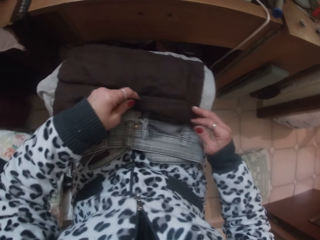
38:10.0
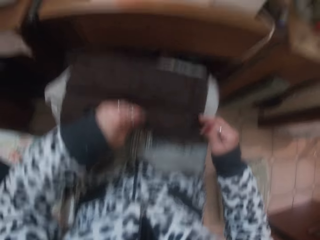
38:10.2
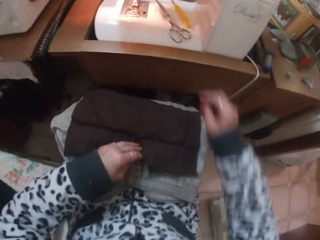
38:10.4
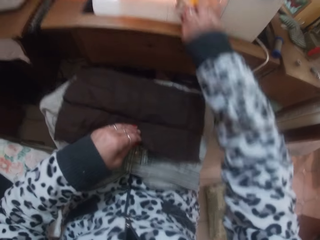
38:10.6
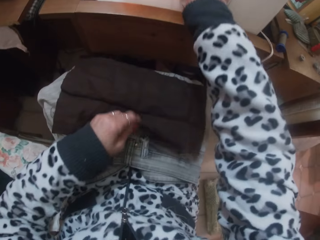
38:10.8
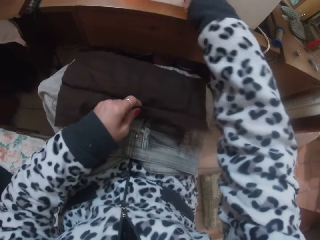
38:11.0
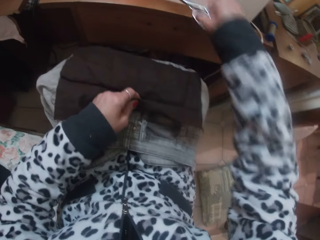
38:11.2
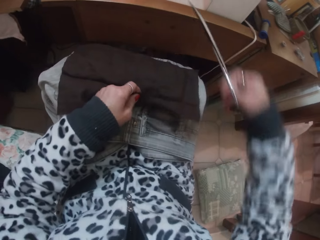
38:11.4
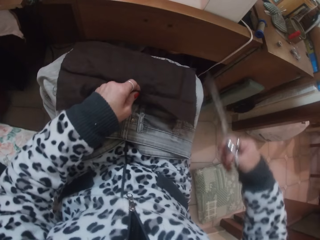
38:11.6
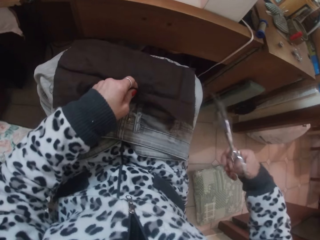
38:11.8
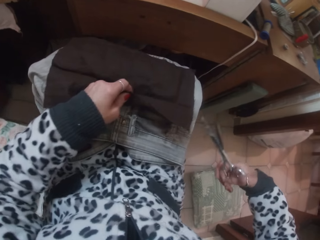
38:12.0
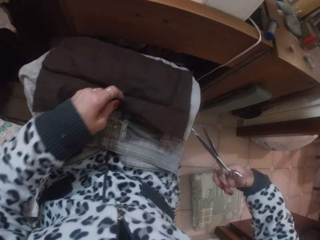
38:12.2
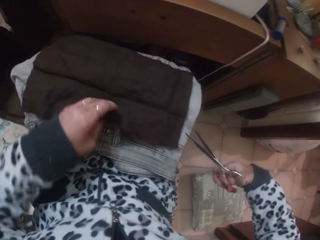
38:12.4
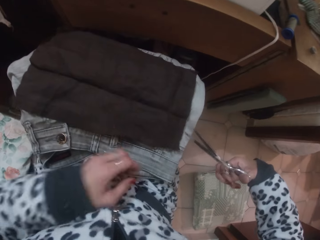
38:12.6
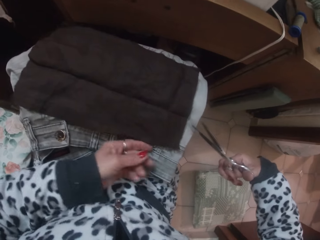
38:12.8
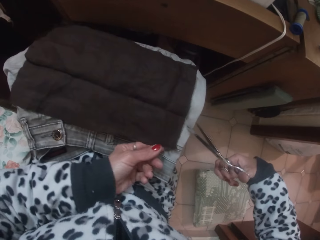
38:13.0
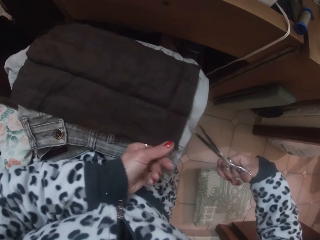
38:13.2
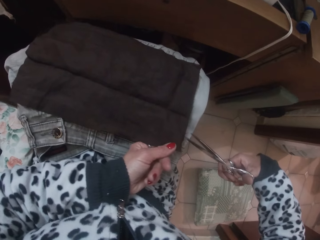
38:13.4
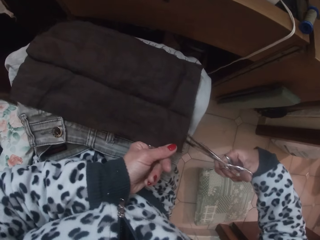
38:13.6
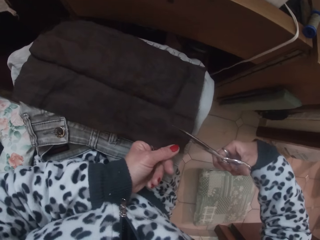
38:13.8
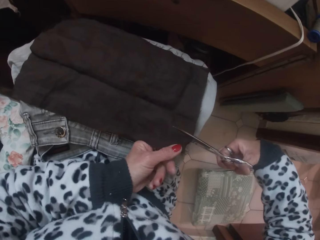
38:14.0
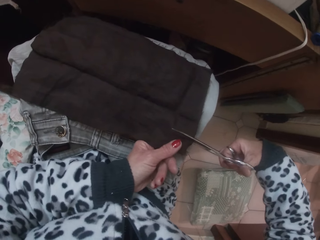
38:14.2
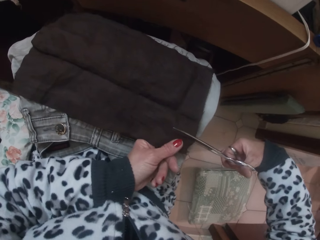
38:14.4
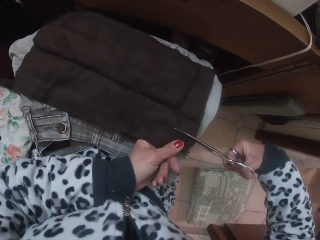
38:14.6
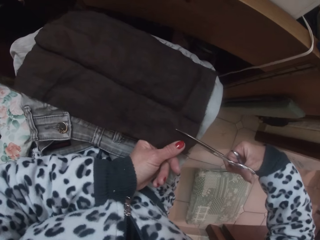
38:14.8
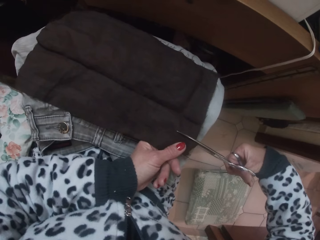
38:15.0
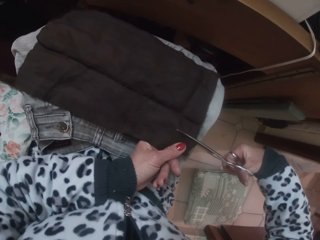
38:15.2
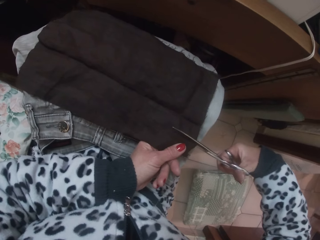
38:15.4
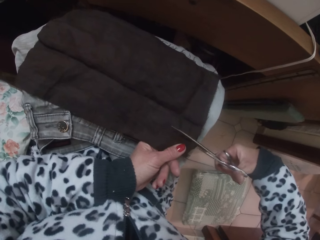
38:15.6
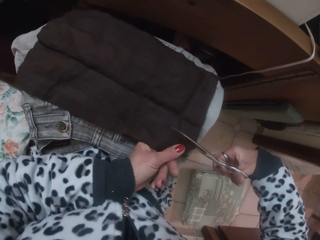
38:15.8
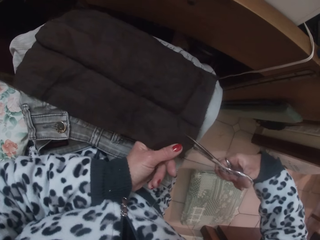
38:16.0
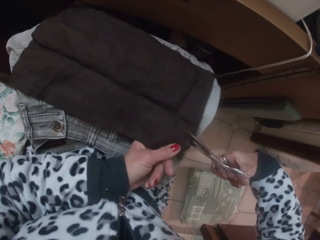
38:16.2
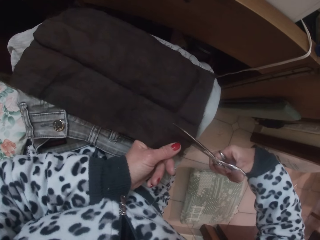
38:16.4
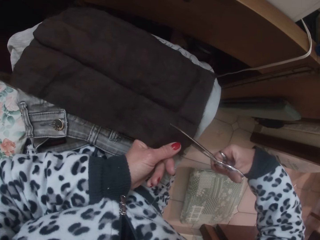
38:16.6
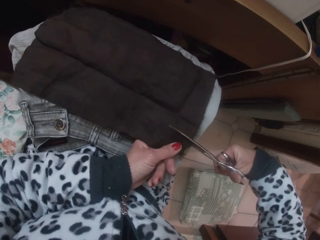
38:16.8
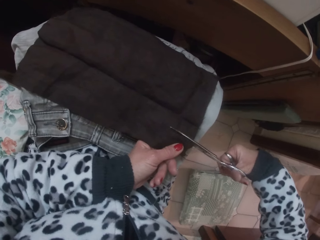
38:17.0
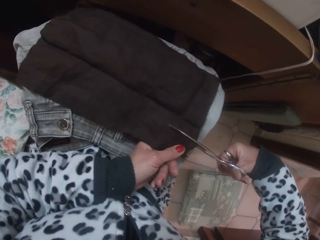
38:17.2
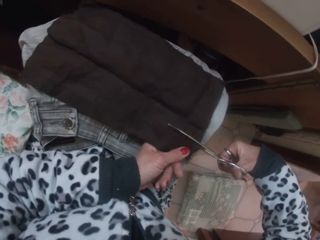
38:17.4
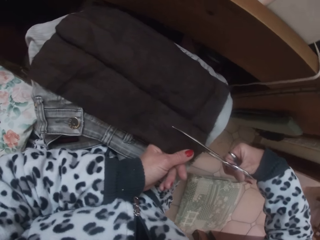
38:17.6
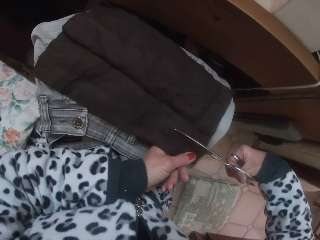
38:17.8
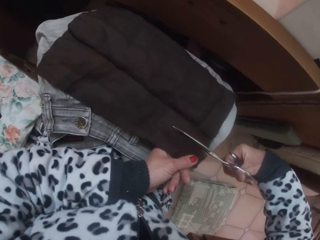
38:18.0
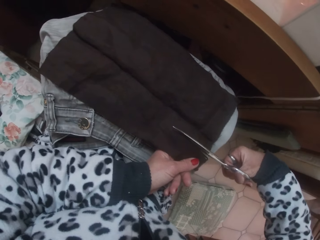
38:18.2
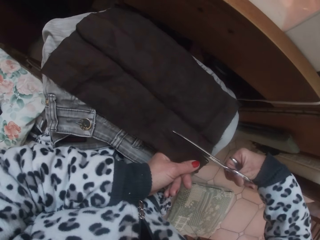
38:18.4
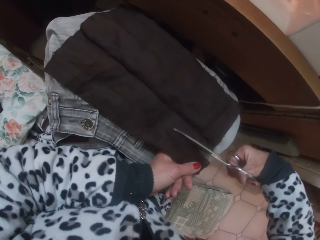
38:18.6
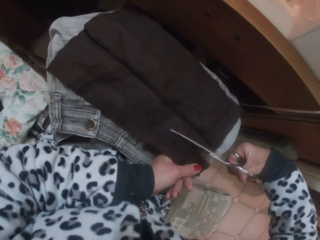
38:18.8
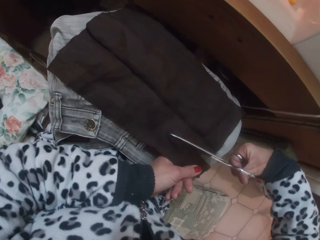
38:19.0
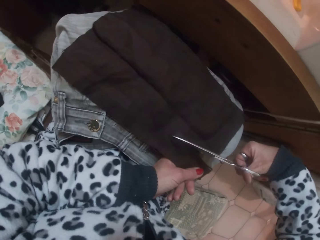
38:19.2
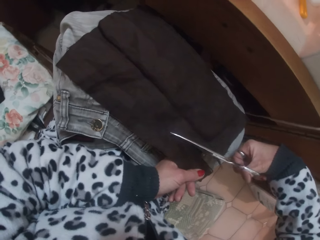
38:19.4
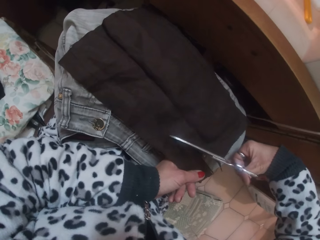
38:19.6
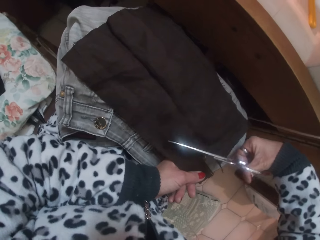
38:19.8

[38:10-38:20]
The camera wearer picks up the scissors on the sewing bed with her right hand. She cuts the fabric with the scissors in her right hand.

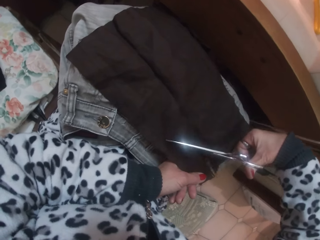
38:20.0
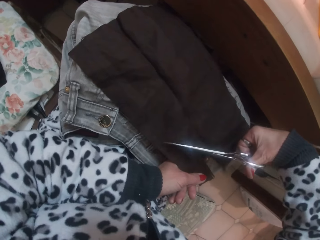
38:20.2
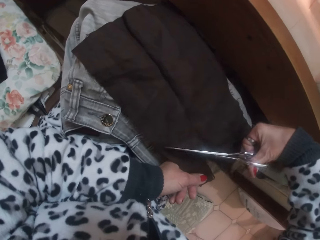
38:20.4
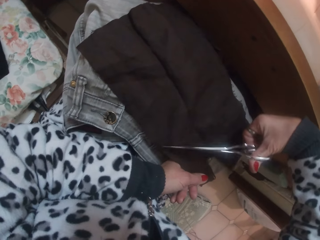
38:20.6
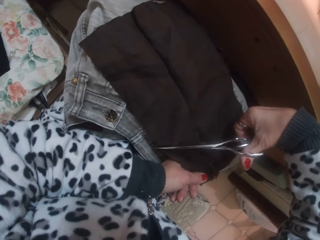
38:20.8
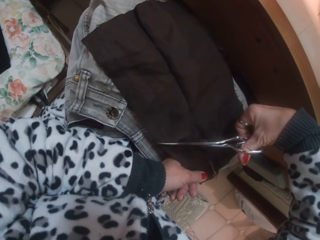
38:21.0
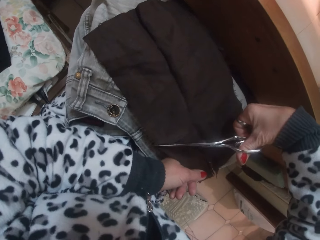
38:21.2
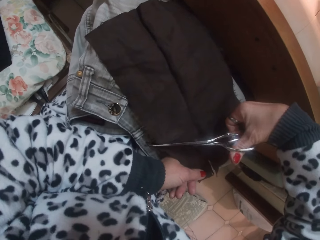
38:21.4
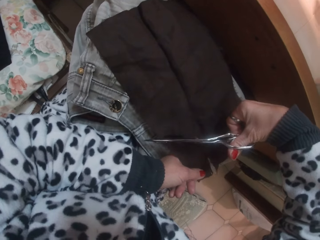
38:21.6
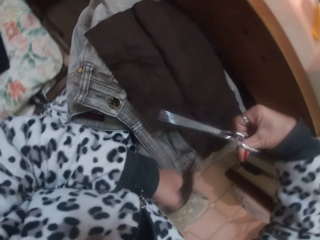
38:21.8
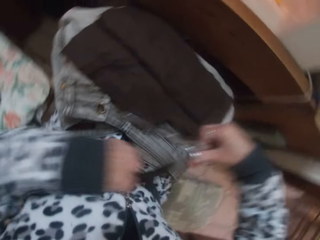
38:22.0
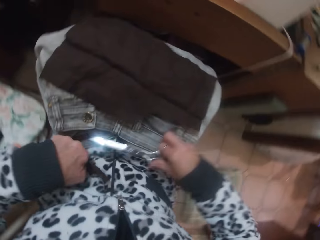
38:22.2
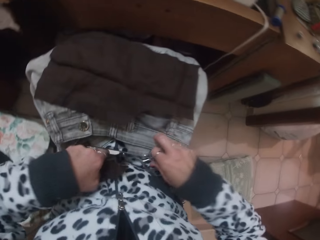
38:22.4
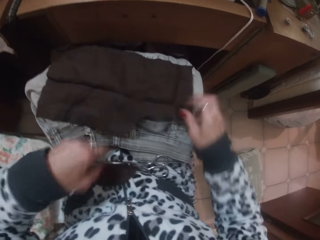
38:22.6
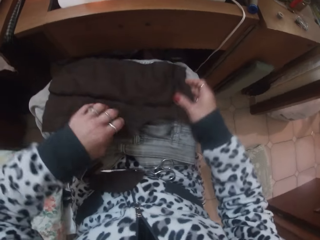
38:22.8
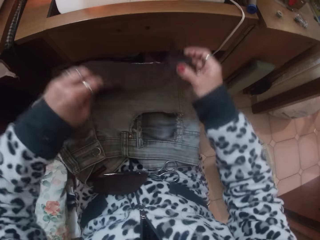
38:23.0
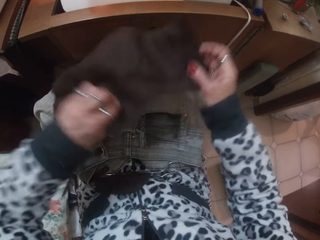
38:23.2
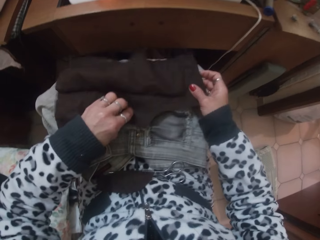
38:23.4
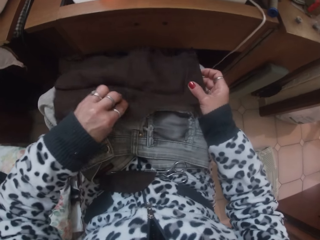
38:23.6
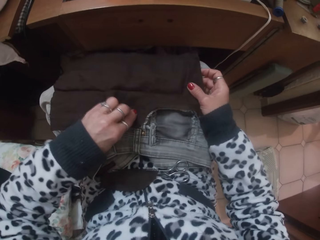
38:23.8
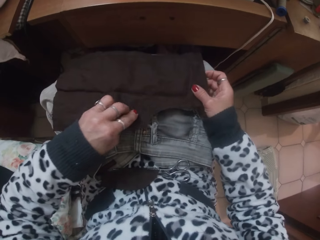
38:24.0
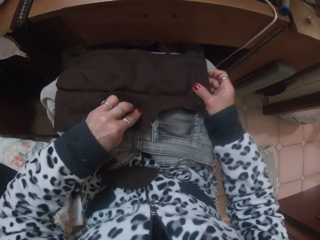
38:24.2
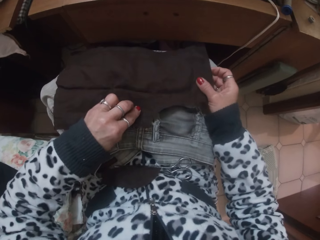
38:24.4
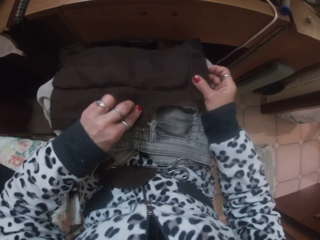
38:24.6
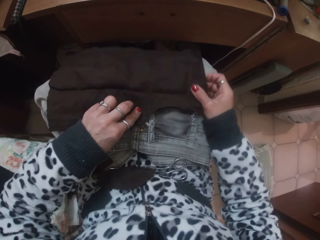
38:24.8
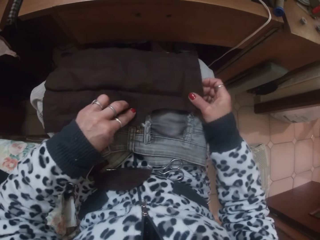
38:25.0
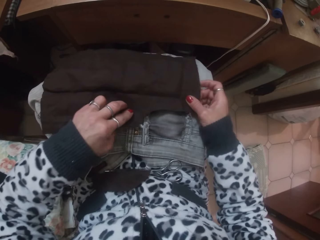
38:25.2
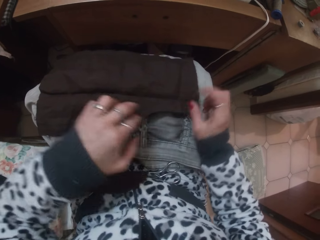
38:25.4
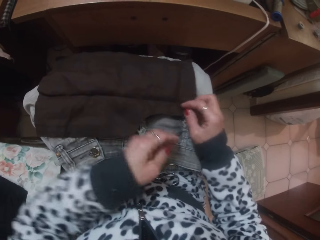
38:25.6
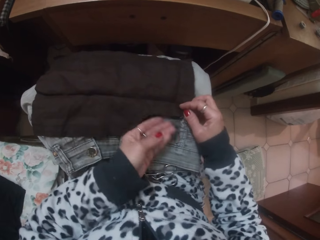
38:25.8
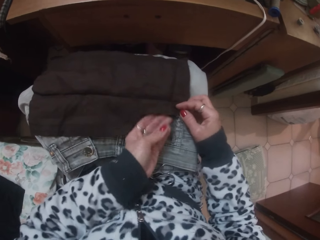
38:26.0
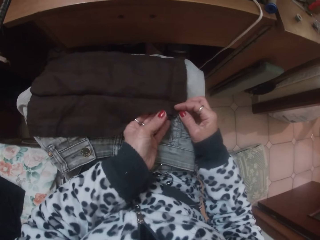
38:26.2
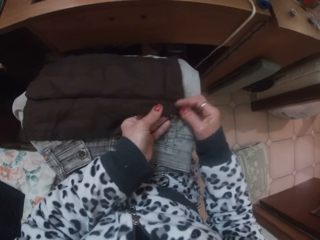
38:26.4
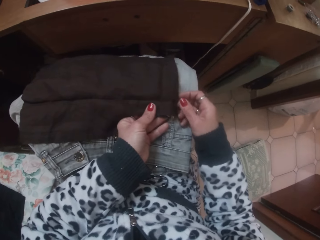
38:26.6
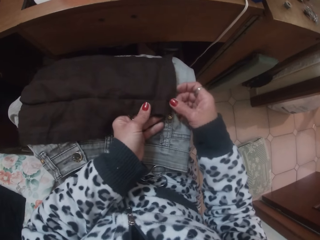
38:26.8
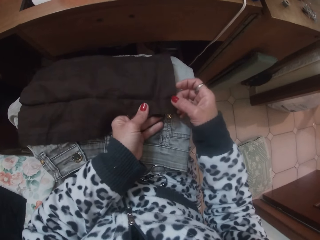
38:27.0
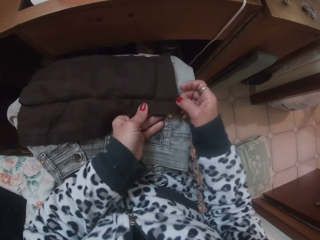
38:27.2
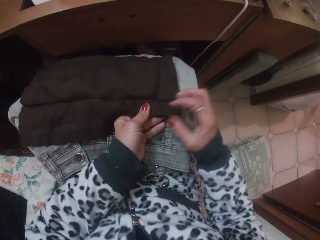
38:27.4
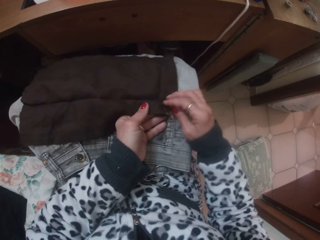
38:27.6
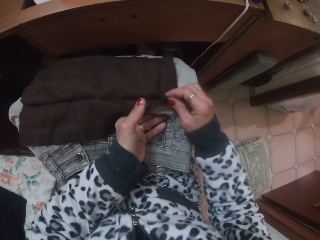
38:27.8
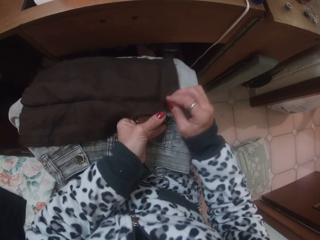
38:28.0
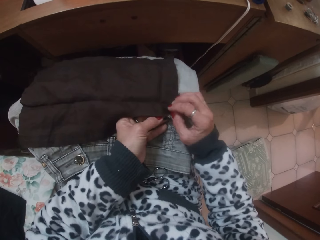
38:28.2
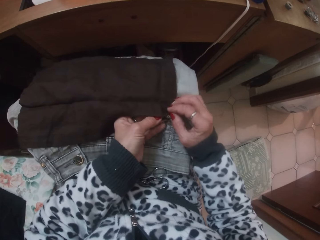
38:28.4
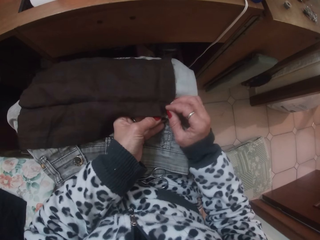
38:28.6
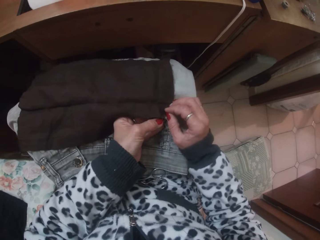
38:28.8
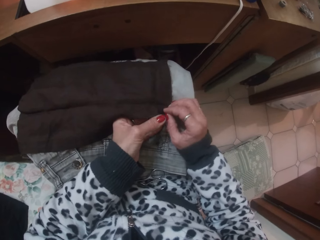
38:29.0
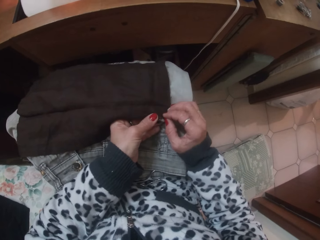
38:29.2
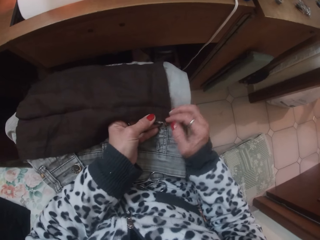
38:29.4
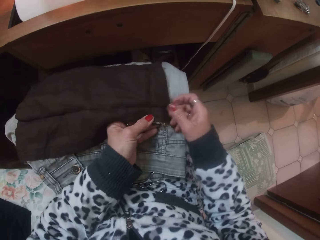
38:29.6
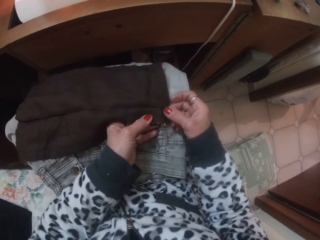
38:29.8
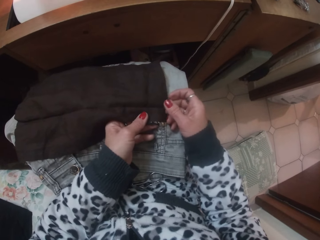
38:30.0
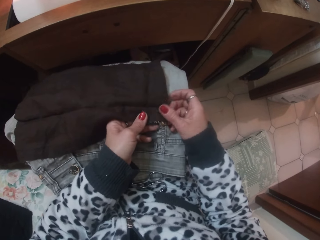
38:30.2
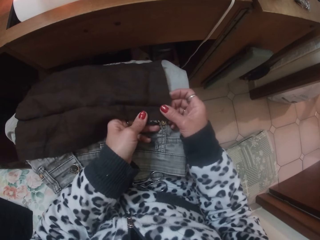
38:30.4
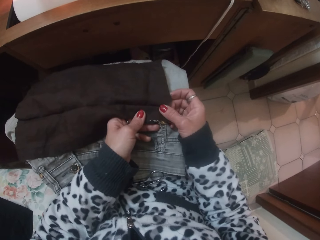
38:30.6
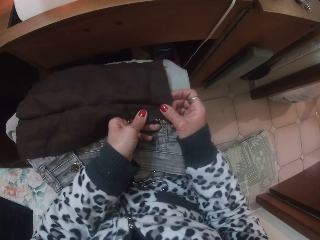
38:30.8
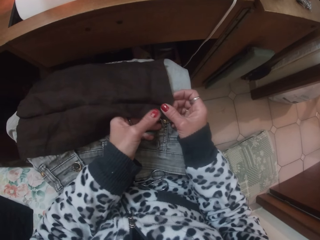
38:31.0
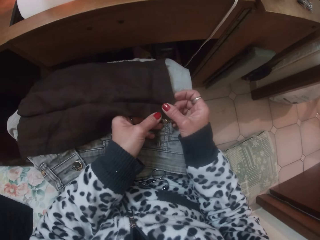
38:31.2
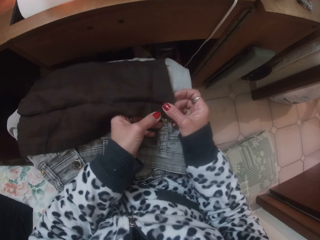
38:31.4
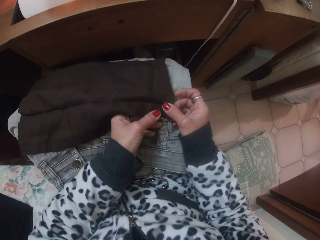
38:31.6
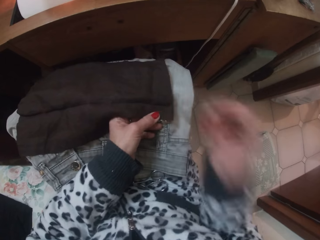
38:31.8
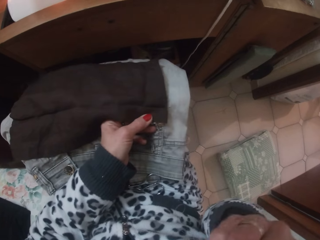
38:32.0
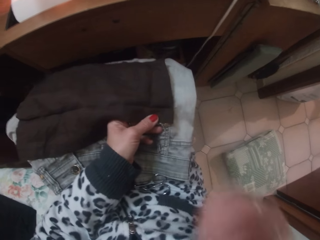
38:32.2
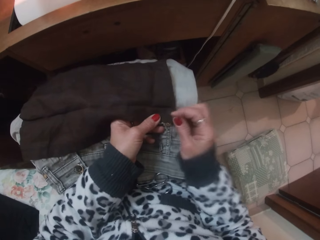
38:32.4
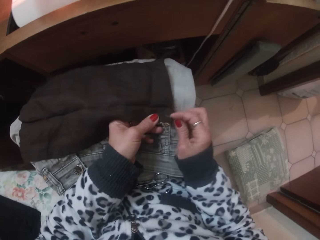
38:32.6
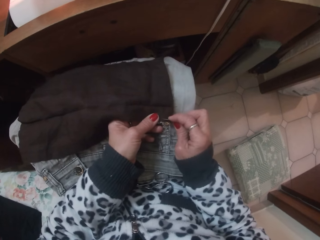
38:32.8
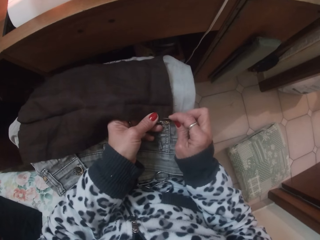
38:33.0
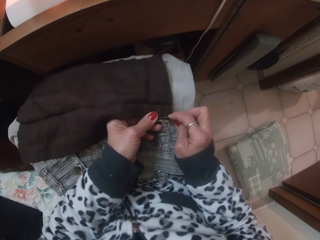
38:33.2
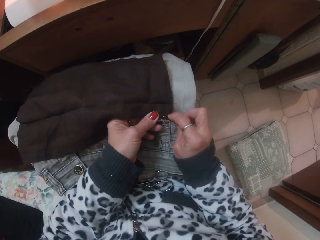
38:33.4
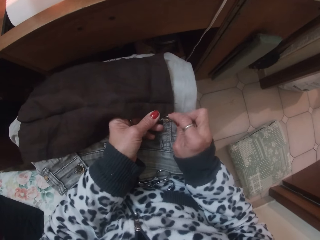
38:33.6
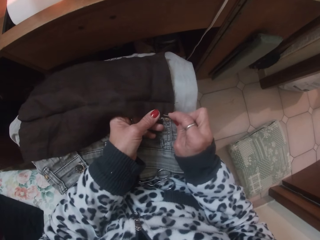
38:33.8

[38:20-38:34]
The camera wearer drops the scissors on her lap with her right hand. She adjusts the fabric with both hands and aligns the piece of cloth to the other cloth. She does something. She raises her right hand.
